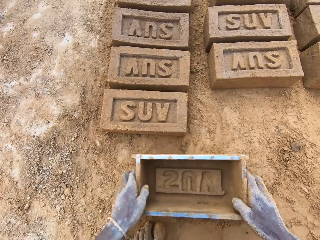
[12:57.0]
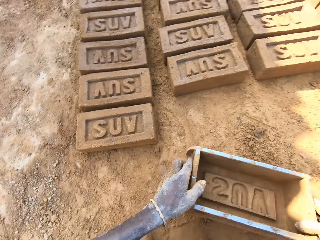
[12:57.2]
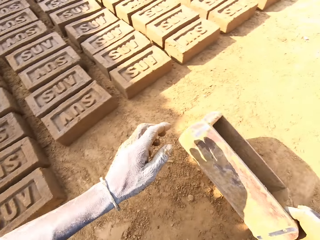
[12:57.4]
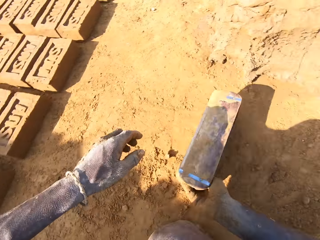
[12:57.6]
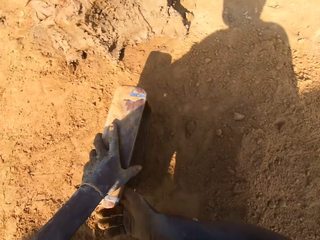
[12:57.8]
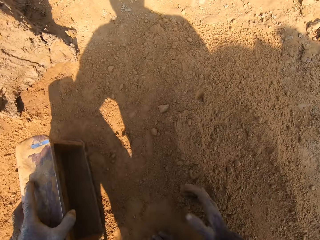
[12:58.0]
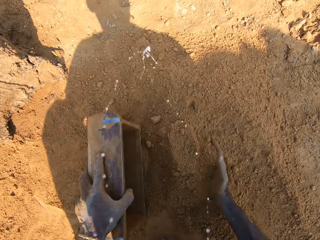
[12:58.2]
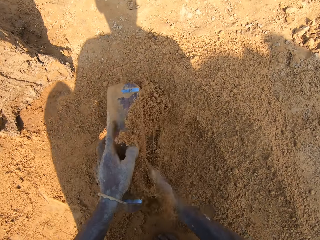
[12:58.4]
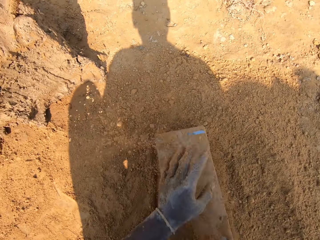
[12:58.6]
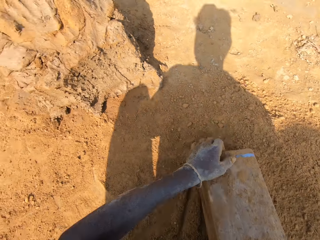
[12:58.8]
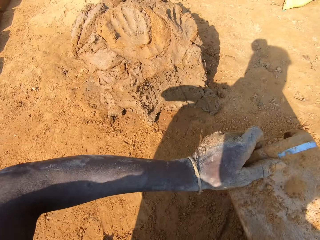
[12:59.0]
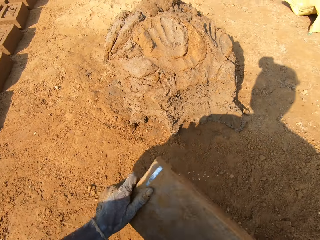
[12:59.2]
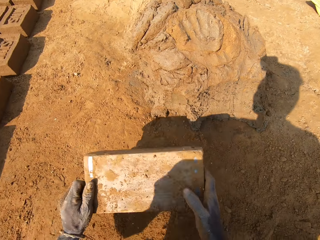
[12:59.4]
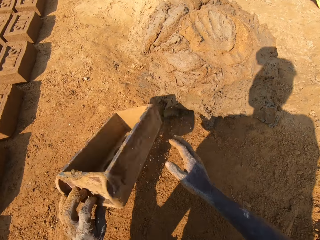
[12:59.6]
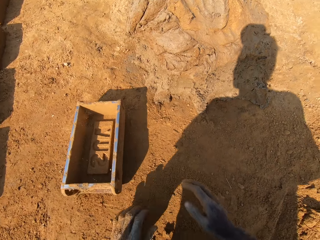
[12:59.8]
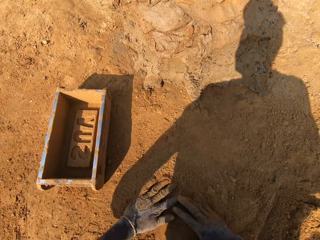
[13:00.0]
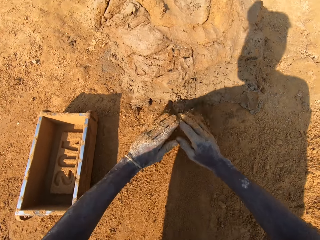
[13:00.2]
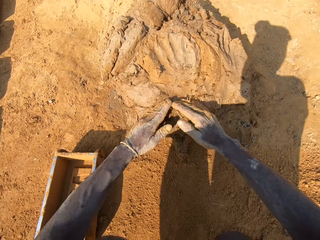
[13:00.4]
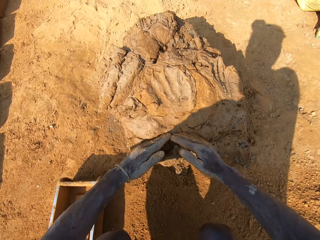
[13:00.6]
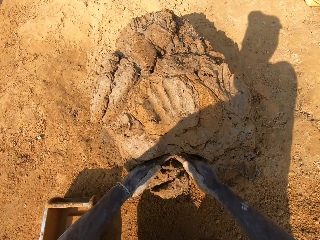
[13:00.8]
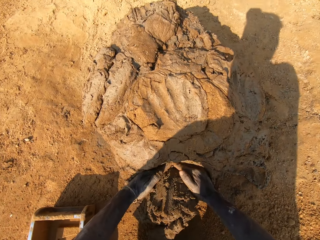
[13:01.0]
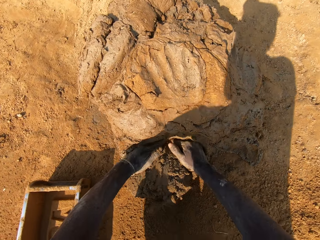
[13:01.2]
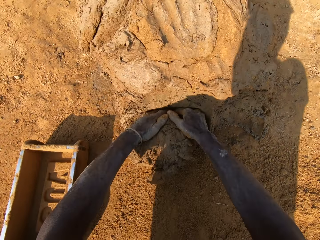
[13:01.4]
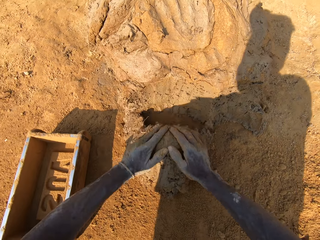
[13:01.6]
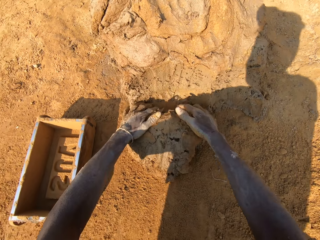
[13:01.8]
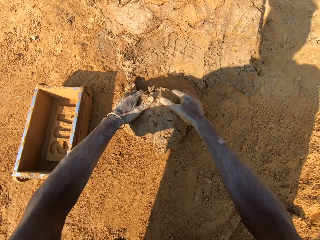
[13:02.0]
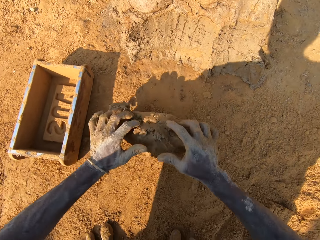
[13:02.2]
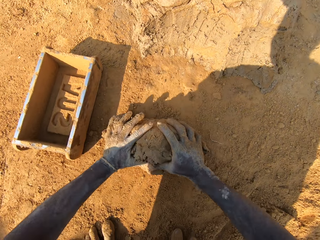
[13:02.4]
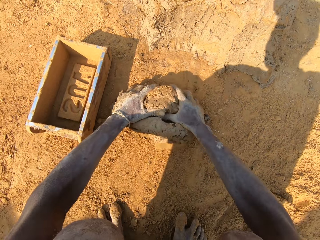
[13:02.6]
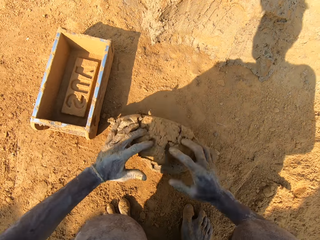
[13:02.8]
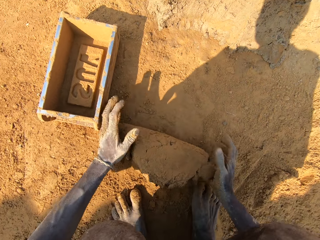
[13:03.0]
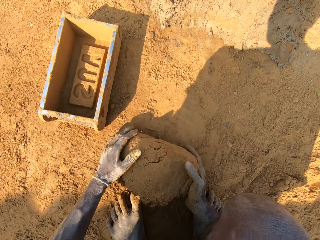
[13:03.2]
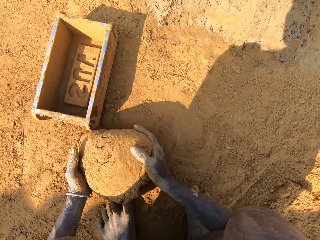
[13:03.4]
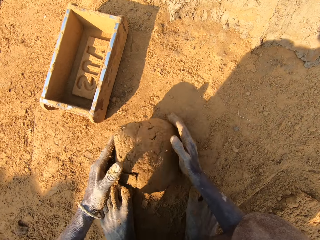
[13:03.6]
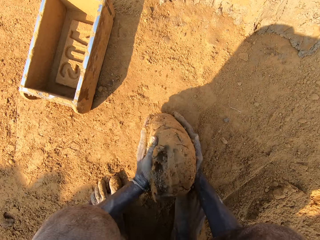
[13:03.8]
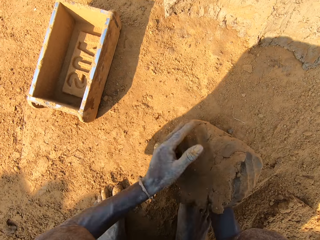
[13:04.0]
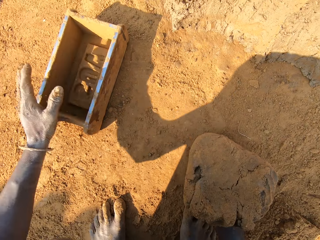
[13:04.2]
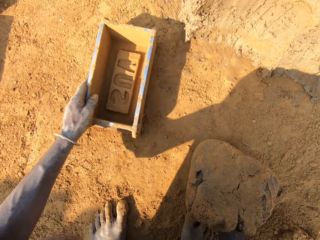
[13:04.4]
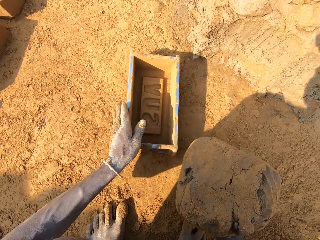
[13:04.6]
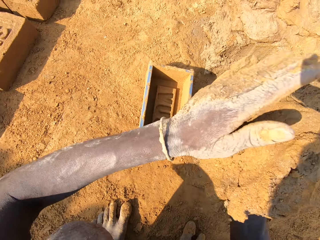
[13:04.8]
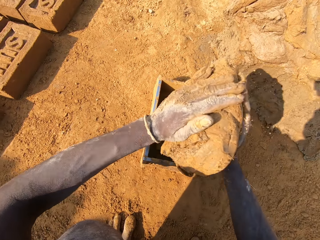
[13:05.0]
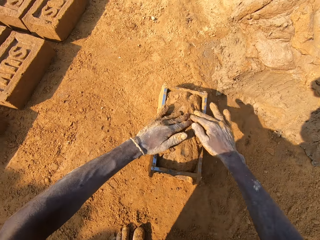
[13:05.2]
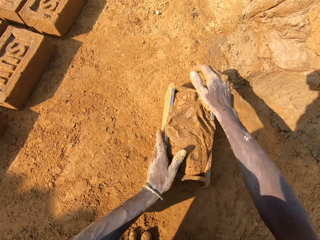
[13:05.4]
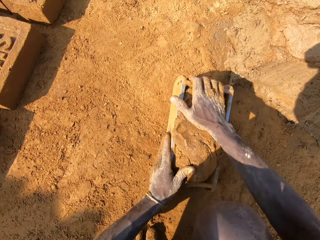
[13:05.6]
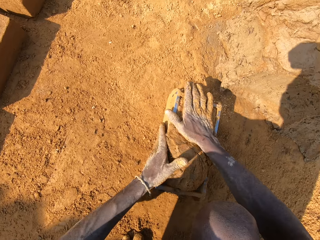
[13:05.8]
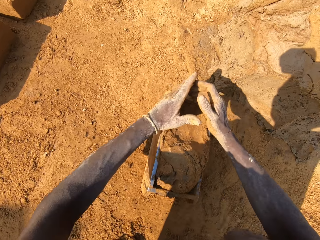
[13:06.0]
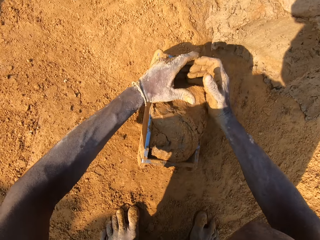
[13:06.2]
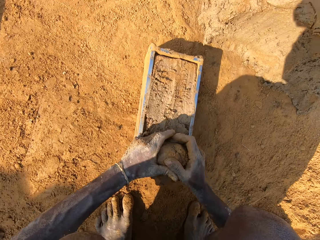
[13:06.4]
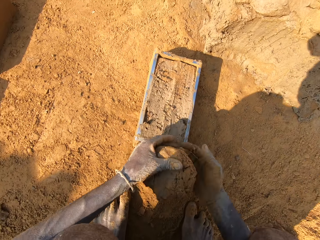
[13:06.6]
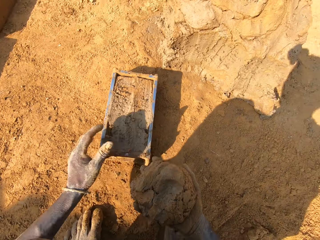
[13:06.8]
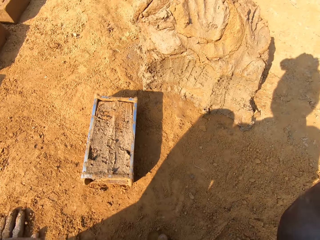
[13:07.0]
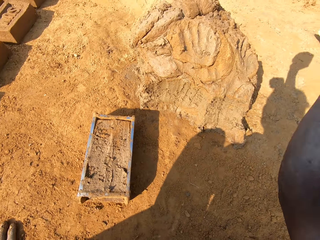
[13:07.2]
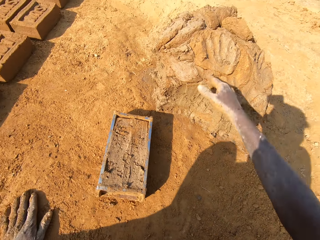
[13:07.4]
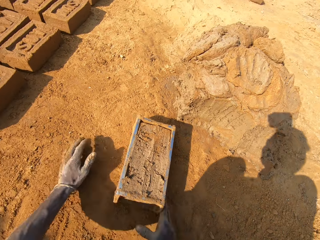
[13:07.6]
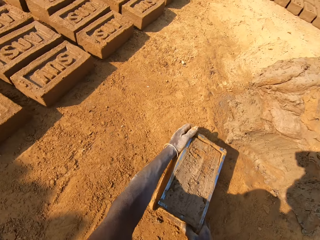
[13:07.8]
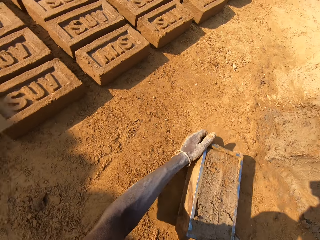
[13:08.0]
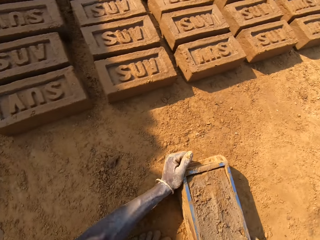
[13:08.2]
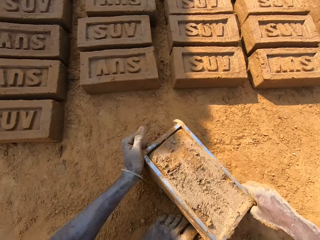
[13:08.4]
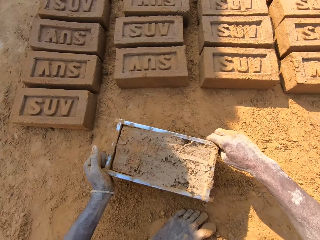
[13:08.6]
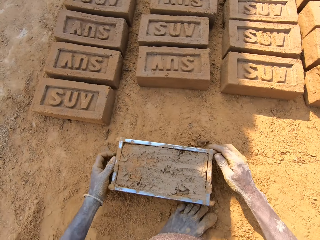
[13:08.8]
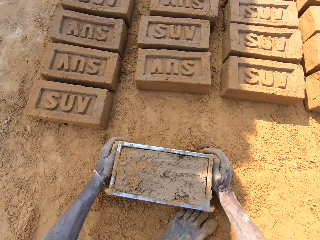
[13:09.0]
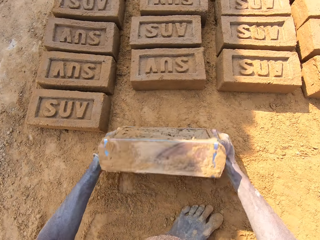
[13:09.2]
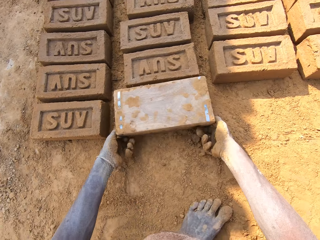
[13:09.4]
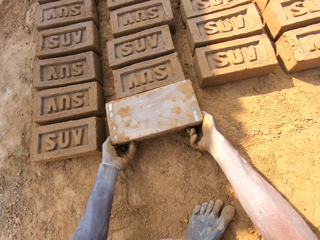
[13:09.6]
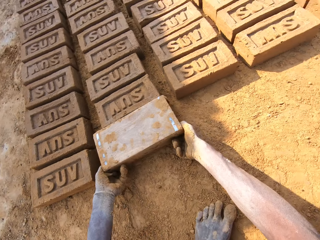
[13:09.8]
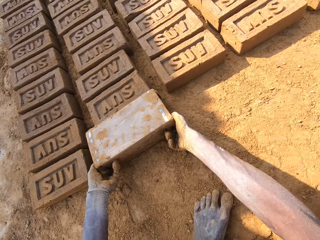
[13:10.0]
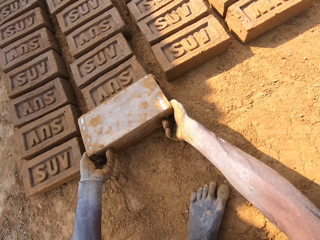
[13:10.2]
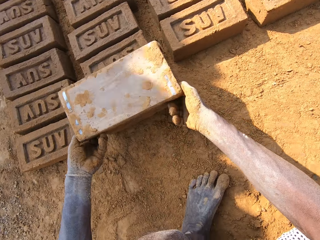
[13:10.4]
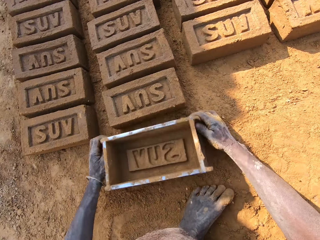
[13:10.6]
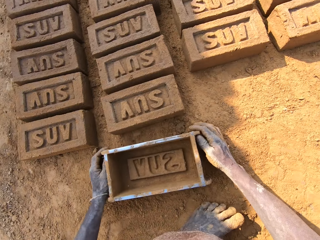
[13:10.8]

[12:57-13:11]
The camera wearer aligns a brick on the ground. They put sand in the brick mold. They dust something with soil. They pour sand on the ground. They cut a piece of mud or clay. They roll the mud on the ground. They mold the clay on the ground. They put the clay on the heap of clay. They cut the clay. They remove a piece of mud from something. They put the clay on the heap of clay. They pick up the brick mold on the ground. They put the brick on the ground. They remove the mud from something.

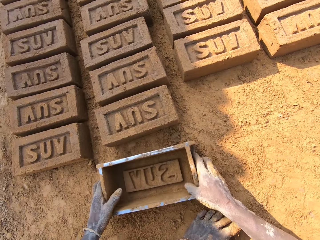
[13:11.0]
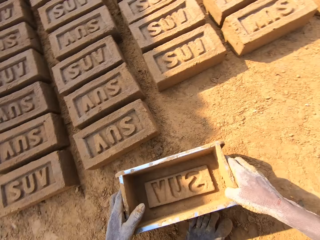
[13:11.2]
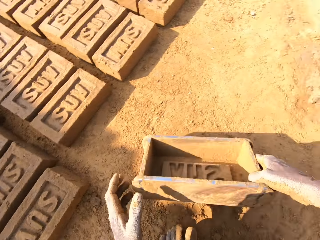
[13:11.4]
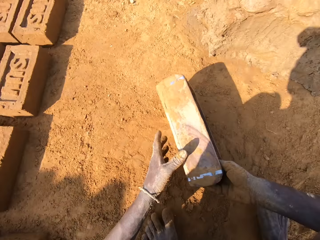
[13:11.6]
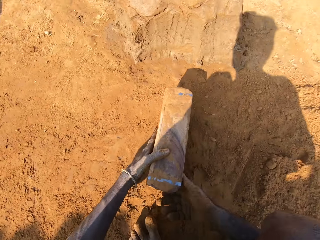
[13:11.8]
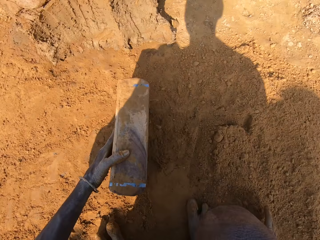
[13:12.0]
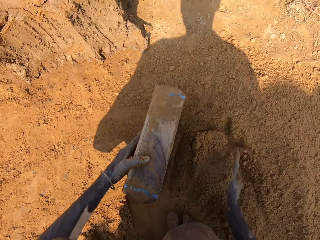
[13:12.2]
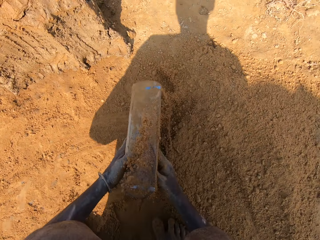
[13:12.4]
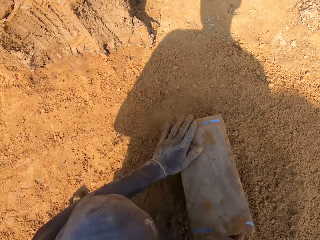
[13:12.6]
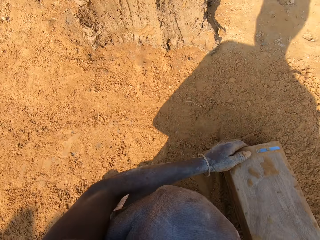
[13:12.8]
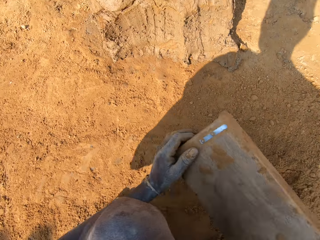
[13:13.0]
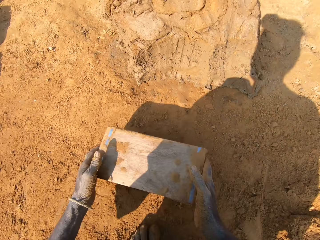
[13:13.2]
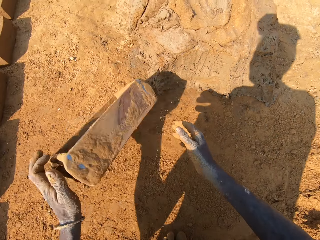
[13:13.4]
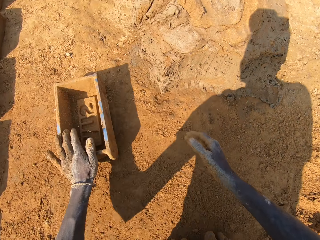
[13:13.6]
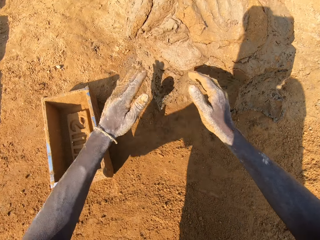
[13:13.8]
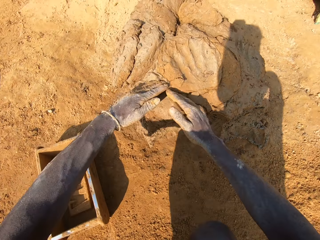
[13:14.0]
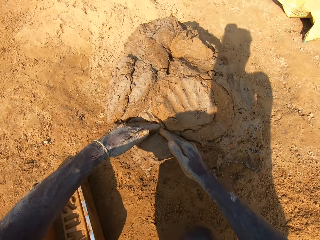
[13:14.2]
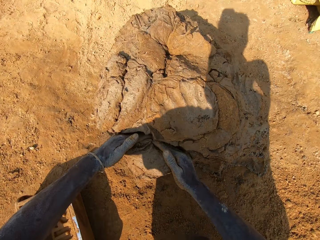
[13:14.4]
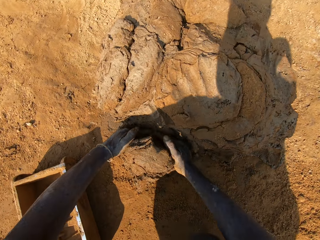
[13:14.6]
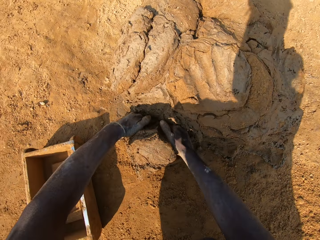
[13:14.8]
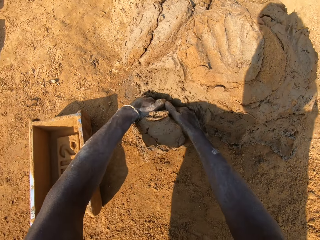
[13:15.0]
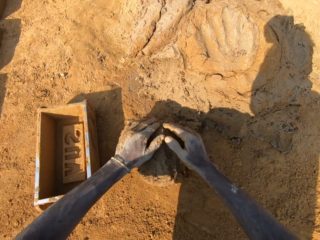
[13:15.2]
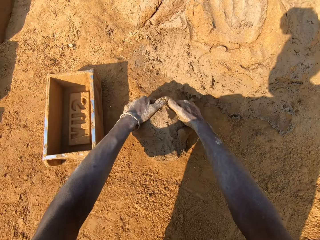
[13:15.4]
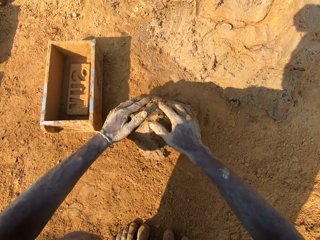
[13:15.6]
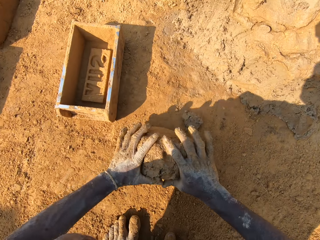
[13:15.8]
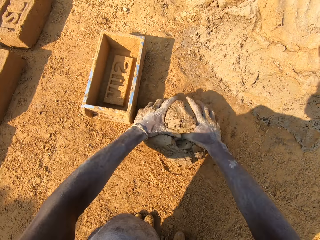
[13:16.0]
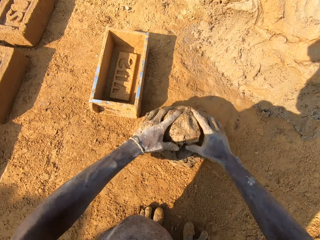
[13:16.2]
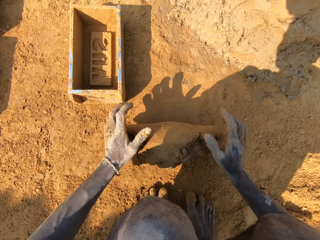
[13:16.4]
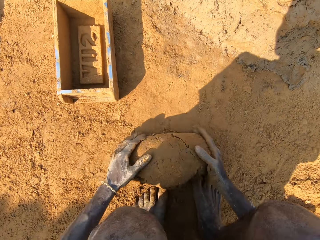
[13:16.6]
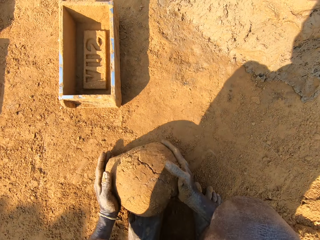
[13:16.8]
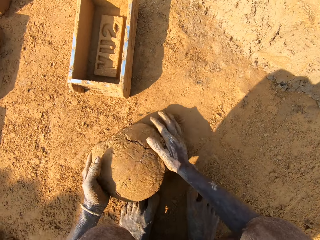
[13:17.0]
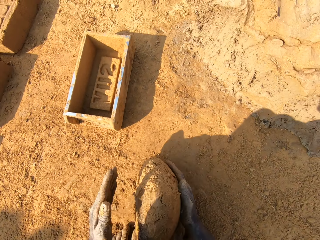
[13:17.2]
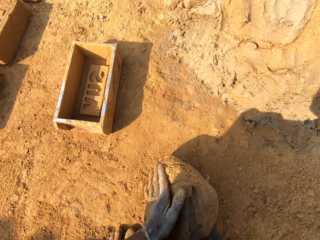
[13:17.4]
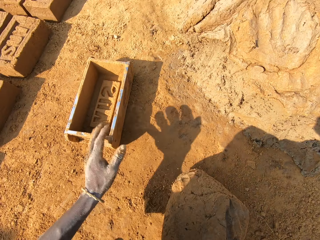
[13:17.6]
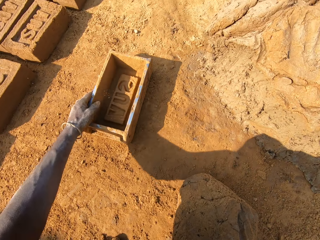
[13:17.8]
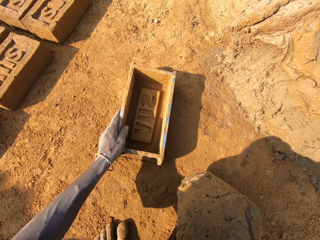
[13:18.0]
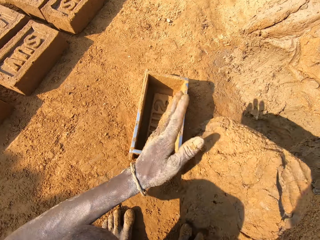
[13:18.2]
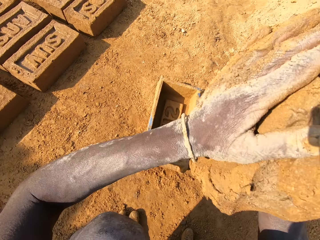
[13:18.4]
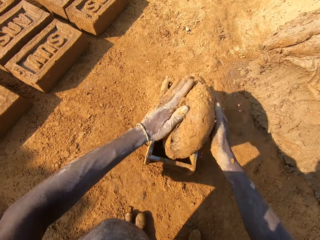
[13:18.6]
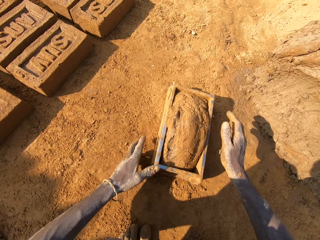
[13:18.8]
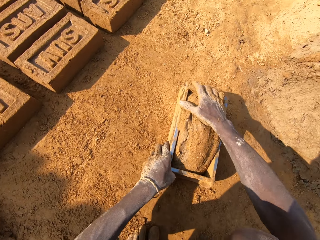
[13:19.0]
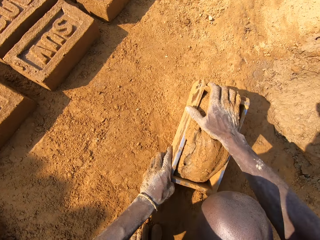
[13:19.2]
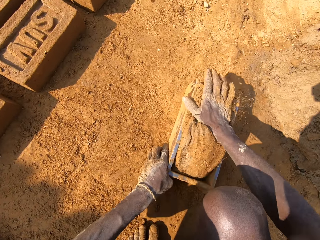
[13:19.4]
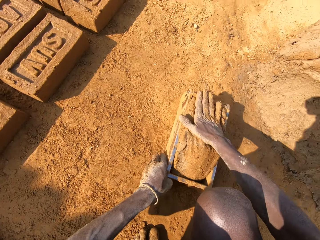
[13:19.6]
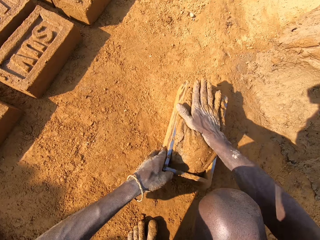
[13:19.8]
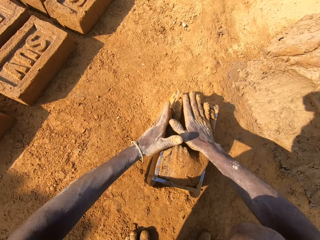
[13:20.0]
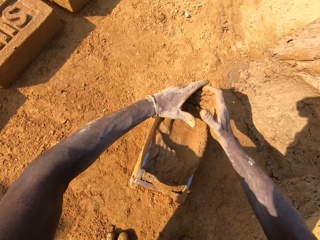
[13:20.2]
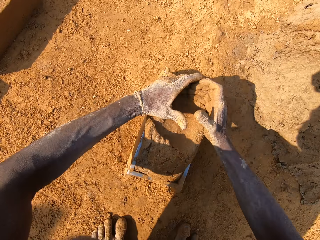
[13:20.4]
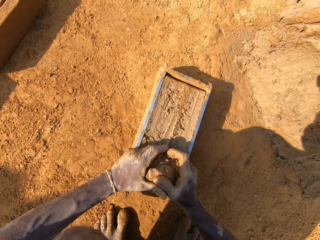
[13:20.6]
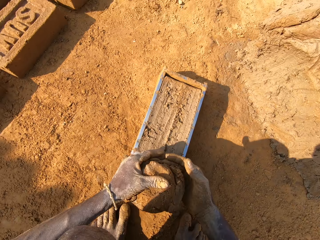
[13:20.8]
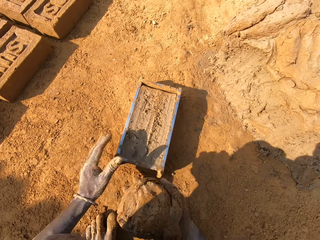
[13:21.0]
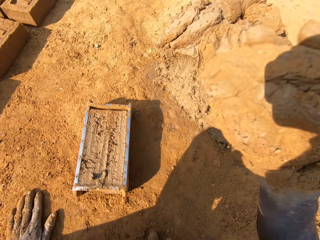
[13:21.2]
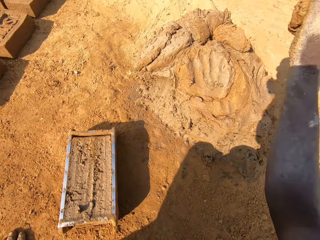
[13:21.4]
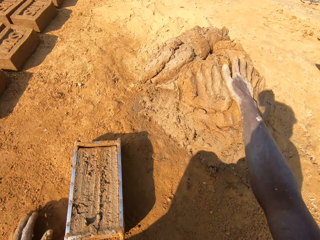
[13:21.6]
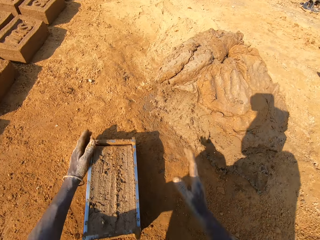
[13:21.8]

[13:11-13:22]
The camera wearer puts sand in the brick mold. They dust something with soil. They pour sand on the ground. They cut a piece of mud or clay. They mold the clay on the ground. They roll the mud on the ground. They put the clay in the brick mold. They cut the clay. They remove a piece of mud from something. They put the clay on the heap of clay.
